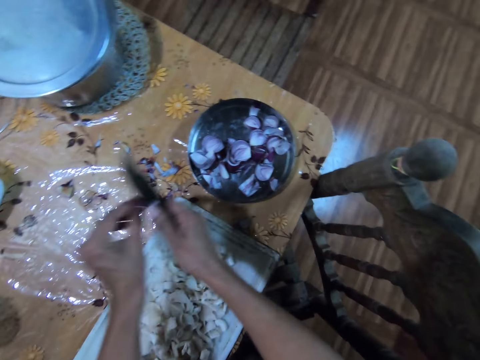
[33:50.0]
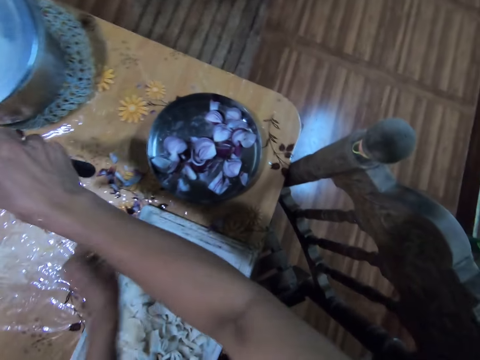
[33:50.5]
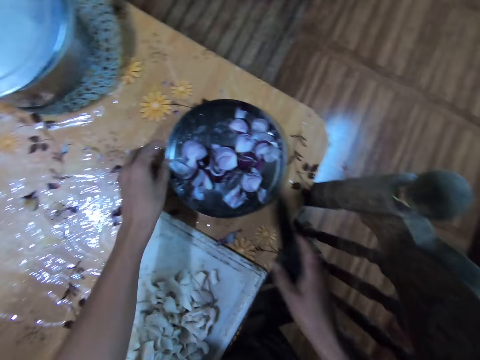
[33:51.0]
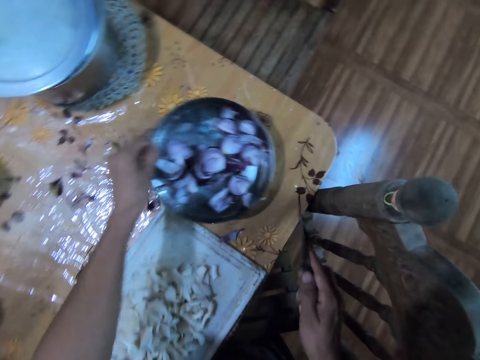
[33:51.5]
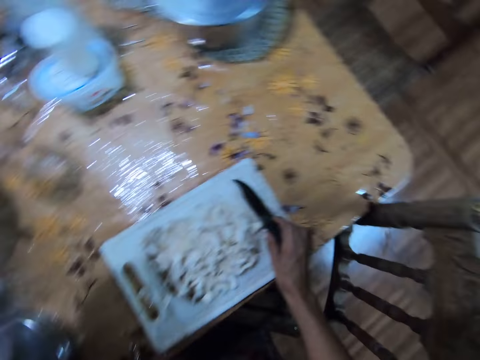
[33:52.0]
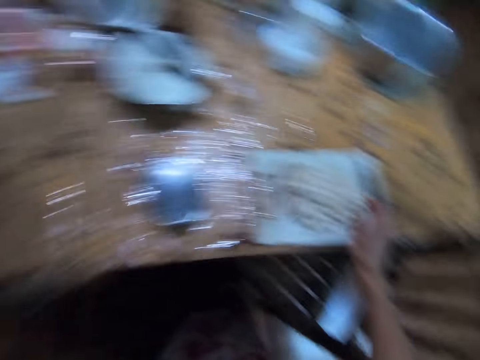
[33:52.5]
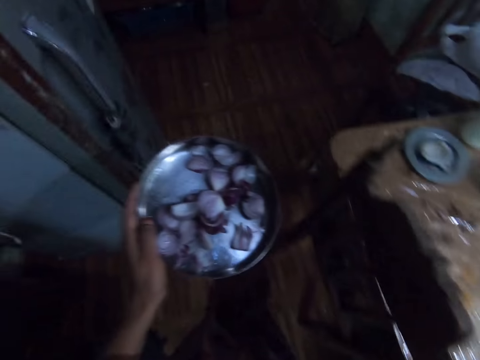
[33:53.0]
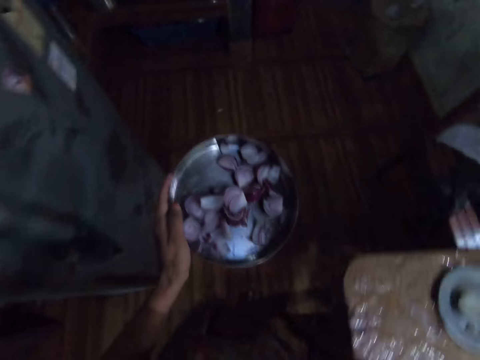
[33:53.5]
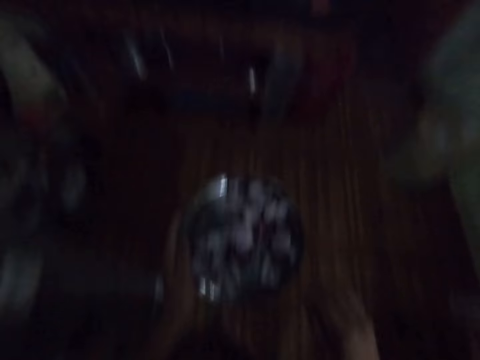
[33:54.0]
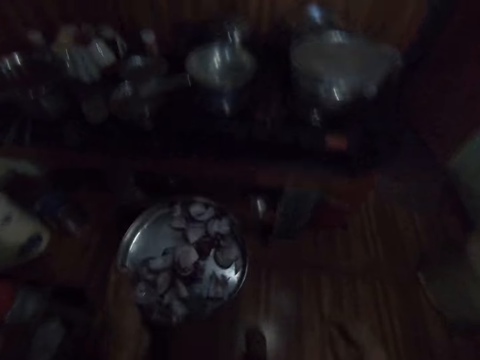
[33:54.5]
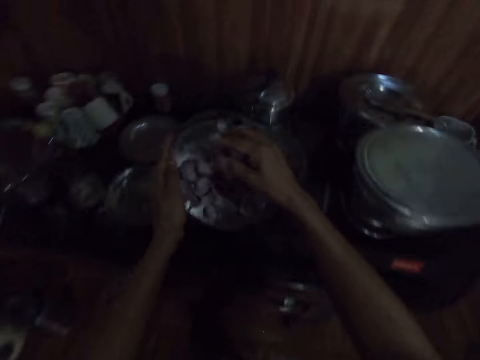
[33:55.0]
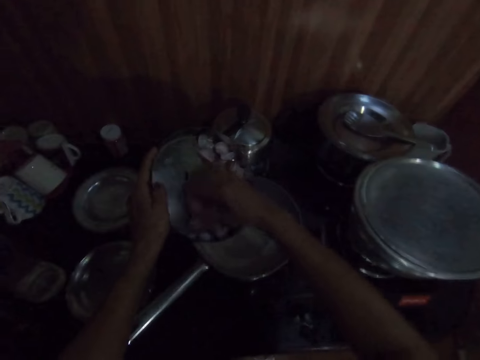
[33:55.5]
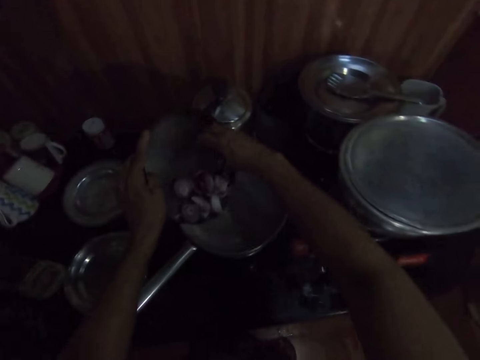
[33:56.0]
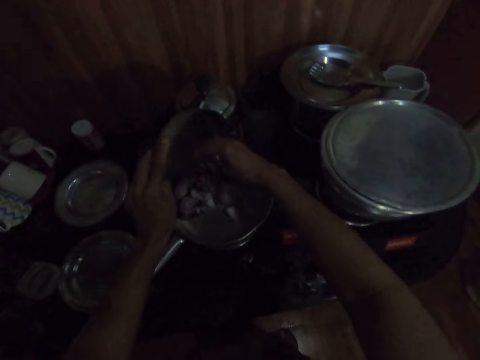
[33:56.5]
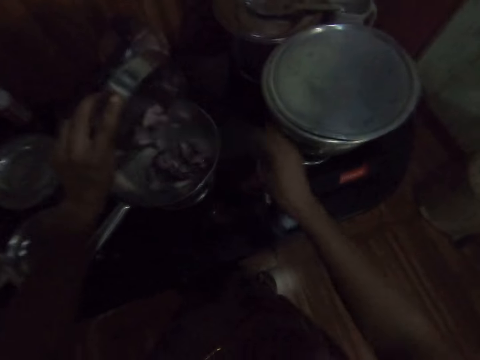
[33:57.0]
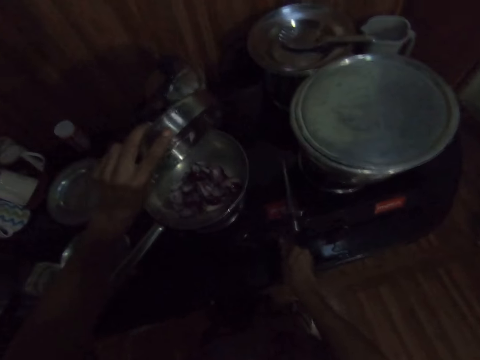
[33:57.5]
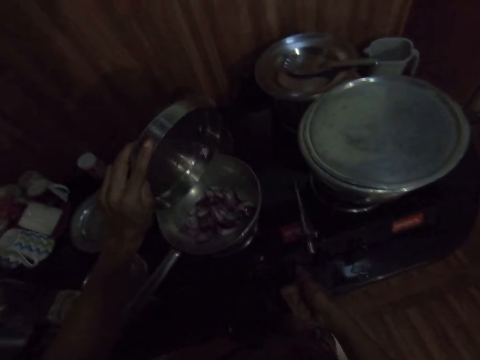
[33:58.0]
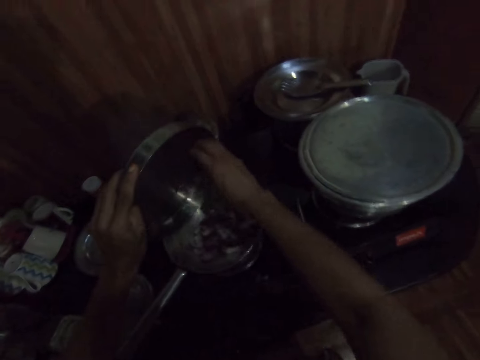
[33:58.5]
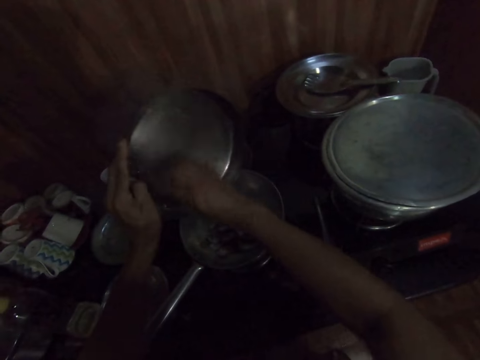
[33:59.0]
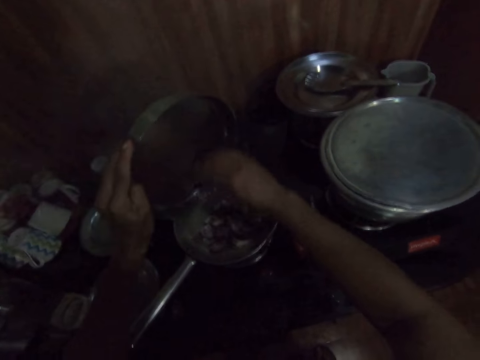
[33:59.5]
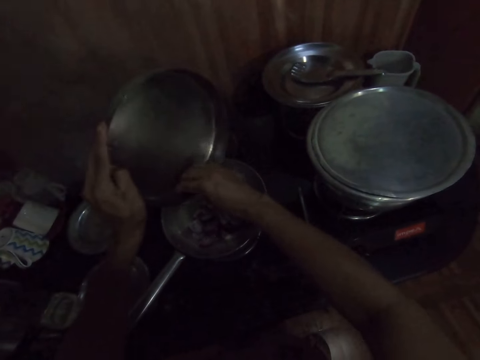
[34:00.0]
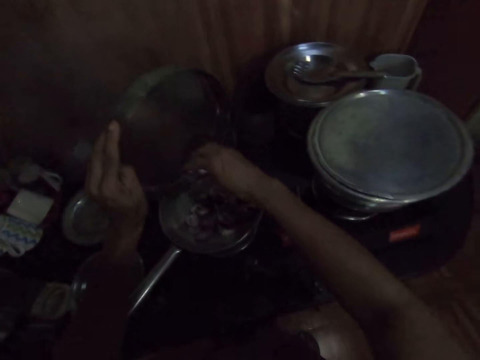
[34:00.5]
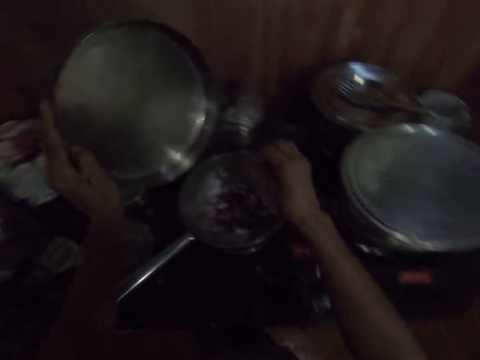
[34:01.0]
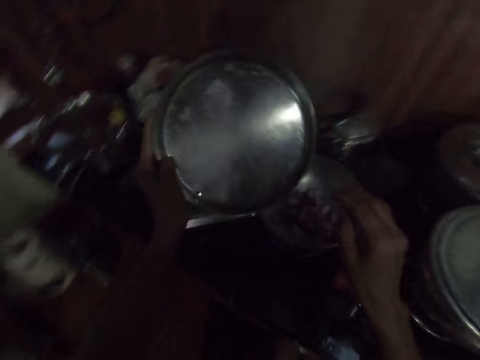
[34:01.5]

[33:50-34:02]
The camera wearer drops the onion skins on the knife in her right hand on the dining table. She carries the plate of onion from the dining table with her left hand. She drops the knife on a chopping board on the dining table with her right hand. She walks to the kitchen from the dining room. She pours the onion in the plate of onion in the frying pan on the gas cooker stove with her right hand. She operates the gas cooker with her right hand. She pours the onion in the plate of onion in the frying pan on the gas cooker stove with her right hand.

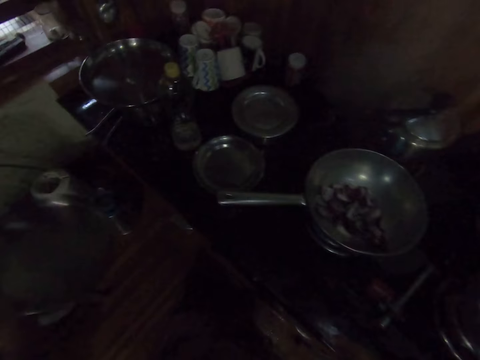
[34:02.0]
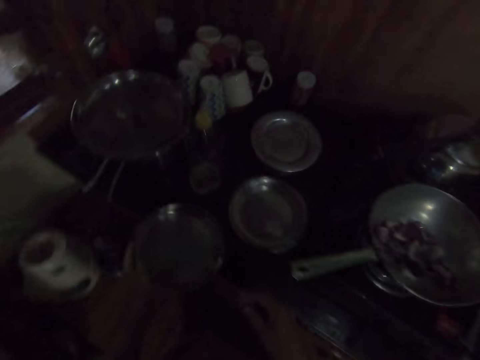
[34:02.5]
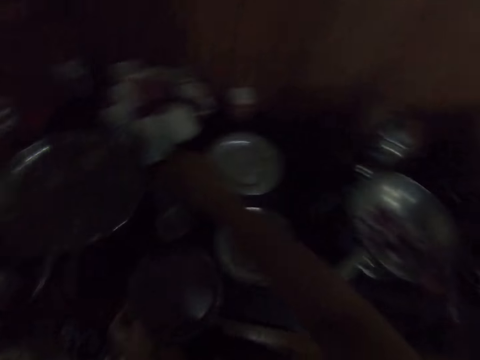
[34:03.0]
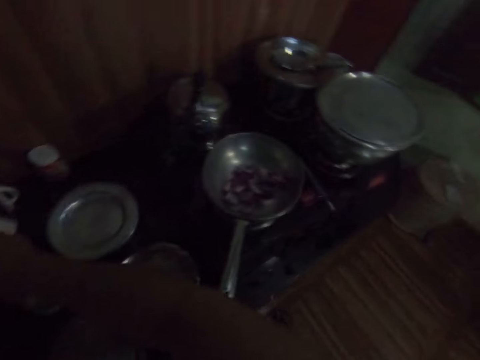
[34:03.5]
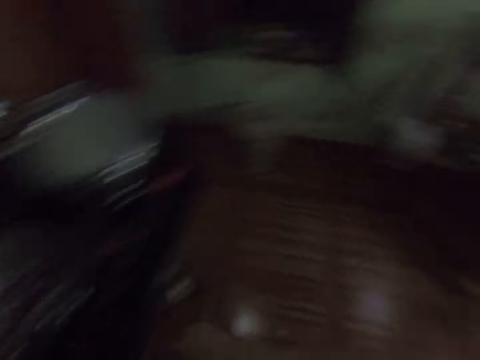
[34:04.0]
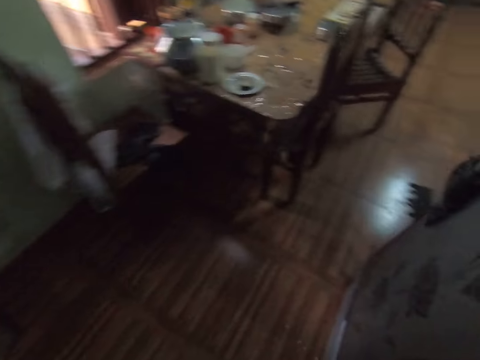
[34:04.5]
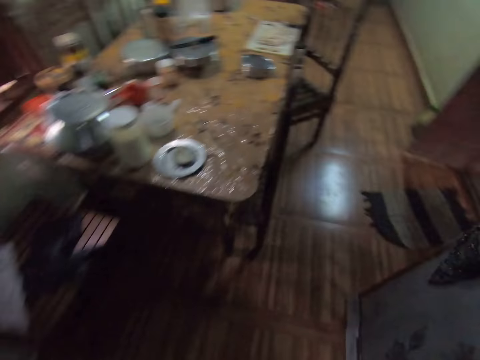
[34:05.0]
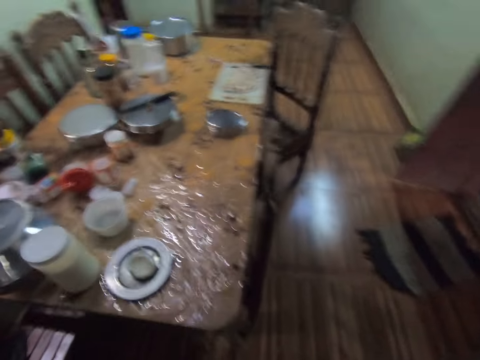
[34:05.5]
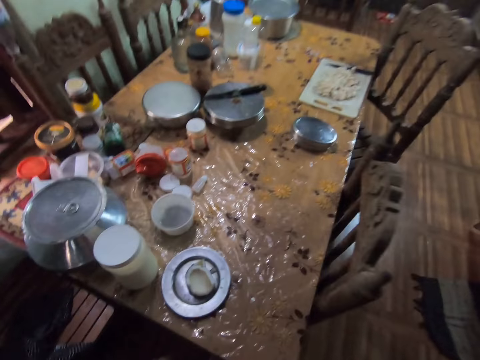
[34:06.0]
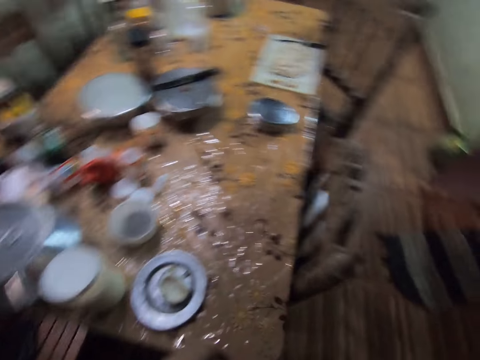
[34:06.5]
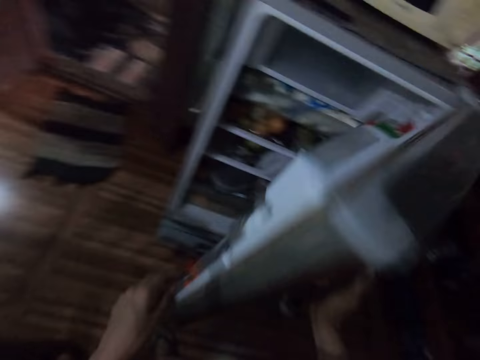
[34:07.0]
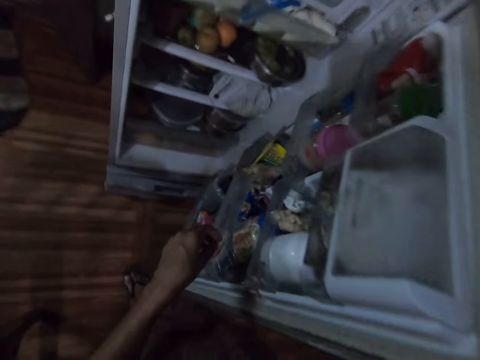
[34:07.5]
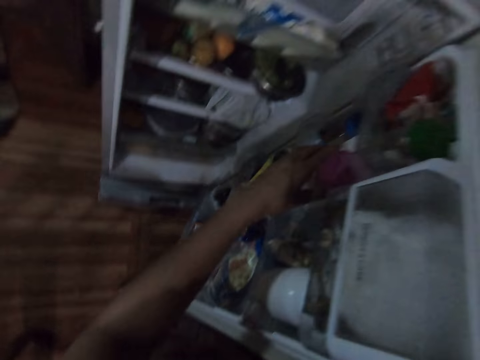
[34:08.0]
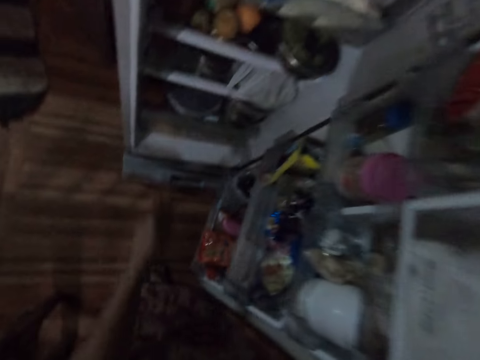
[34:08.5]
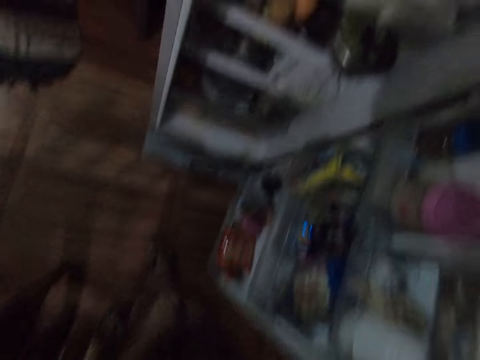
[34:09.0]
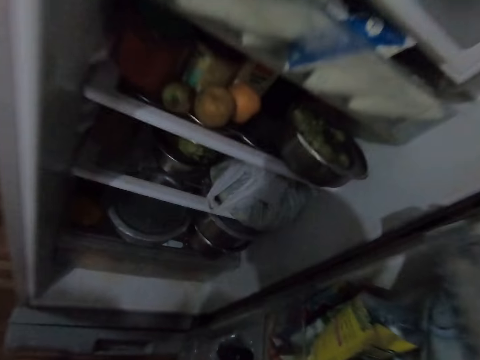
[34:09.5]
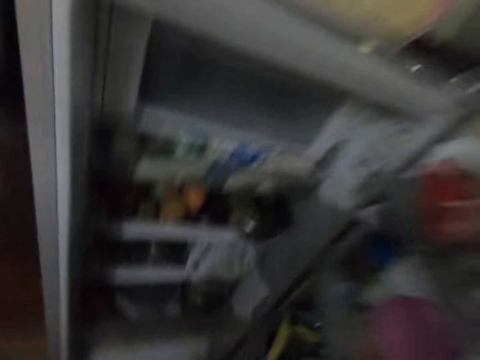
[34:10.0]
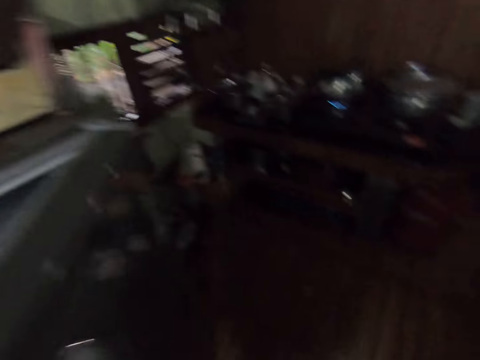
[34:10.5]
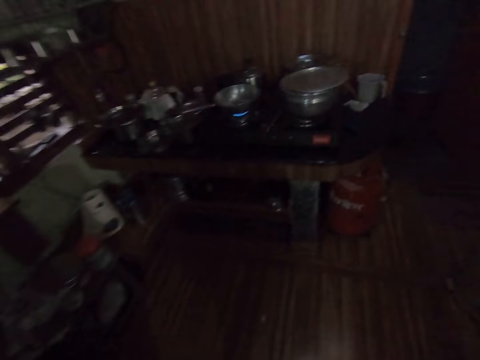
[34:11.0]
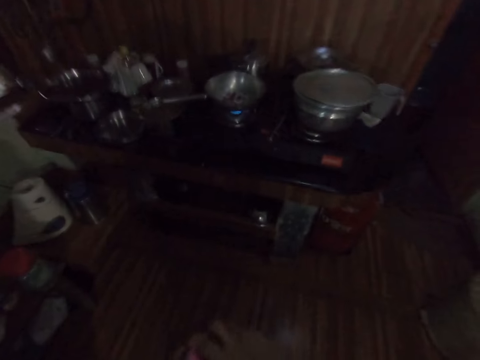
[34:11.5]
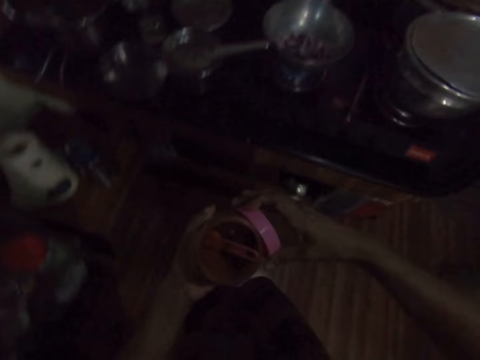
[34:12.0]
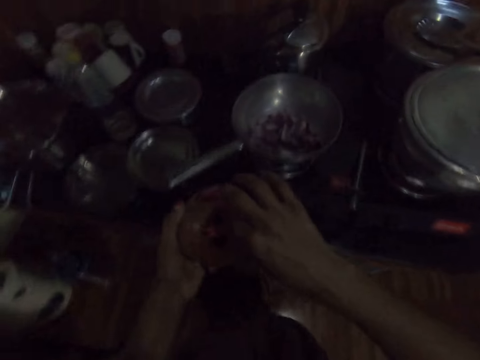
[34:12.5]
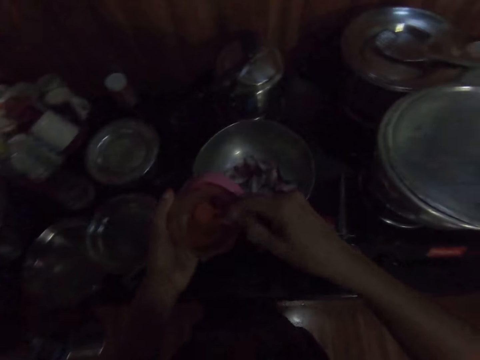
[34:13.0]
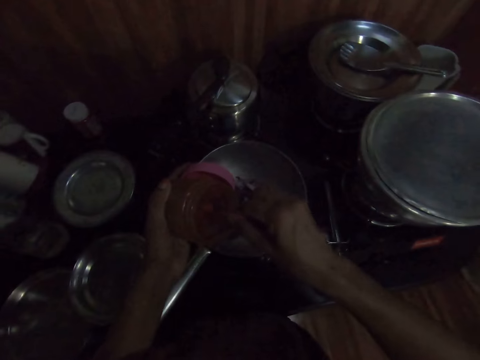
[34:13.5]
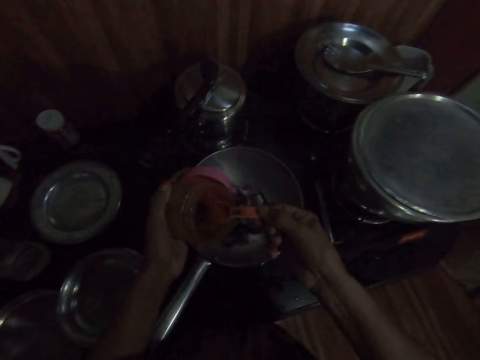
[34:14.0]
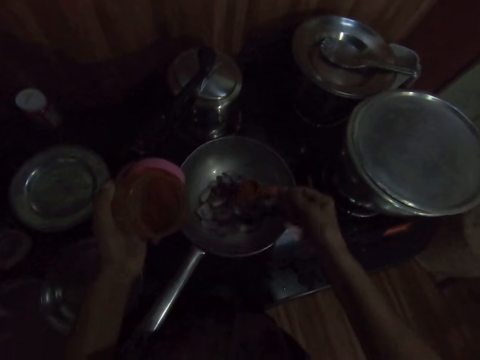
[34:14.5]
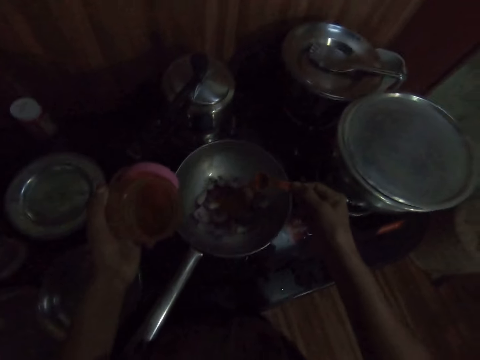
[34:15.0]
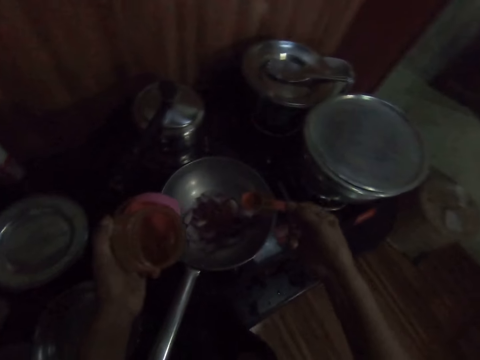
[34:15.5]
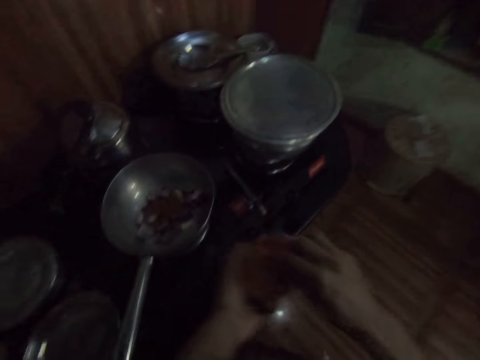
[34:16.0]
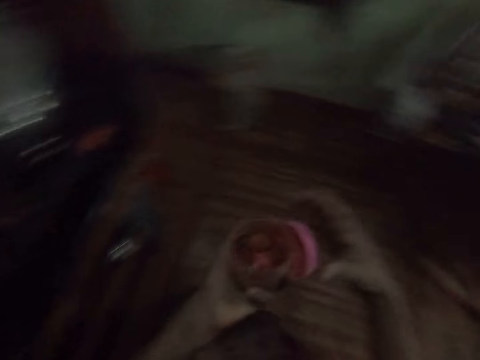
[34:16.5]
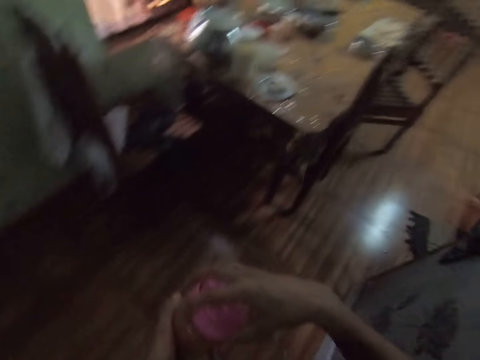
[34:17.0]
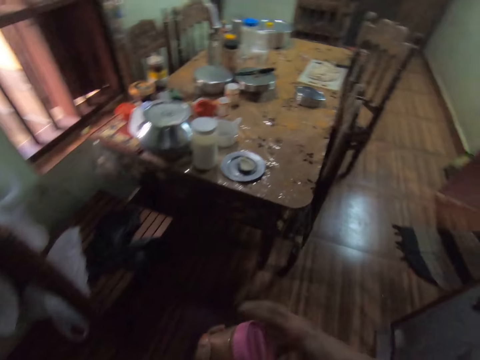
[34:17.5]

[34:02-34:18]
The camera wearer drops the plate of onion on the kitchen cabinet with her left hand. She walks to the dining room from the kitchen. She opens a refrigerator with her right hand. She carries a grinder pepper plastic from the refrigerator with her left hand. She closes the refrigerator with her right hand. She walks to the kitchen from the dining room. She opens the ground pepper lid in her left hand with her right hand. She takes ground pepper from the ground pepper plastic in her left hand with a spoon in her right hand. She pours the grinder pepper in the frying pan on the gas cooker stove with the spoon in her right hand. She puts the spoon in the ground pepper plastic in her left hand with her right hand. She covers the ground pepper plastic in her left hand with the lid in her right hand. She walks to the dining room from the kitchen.
